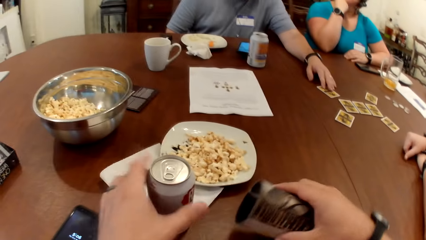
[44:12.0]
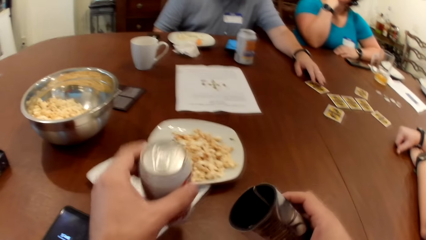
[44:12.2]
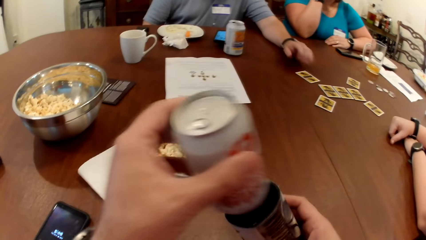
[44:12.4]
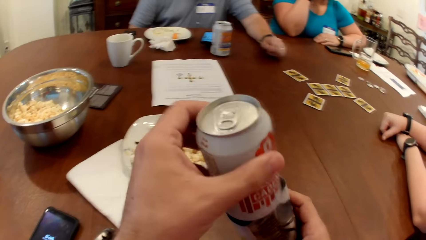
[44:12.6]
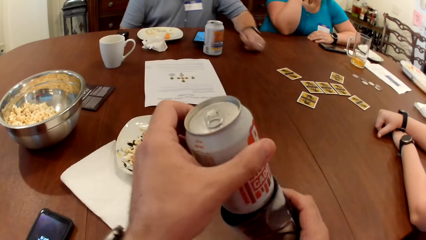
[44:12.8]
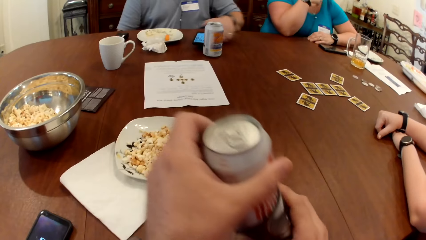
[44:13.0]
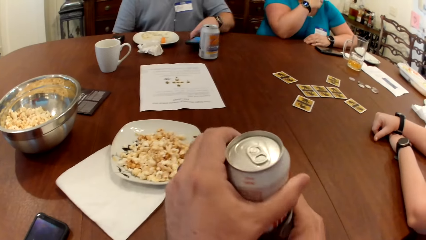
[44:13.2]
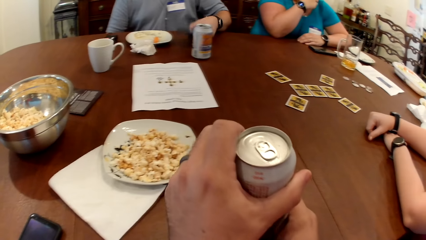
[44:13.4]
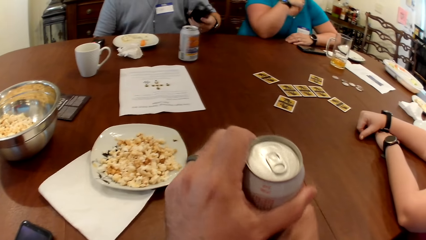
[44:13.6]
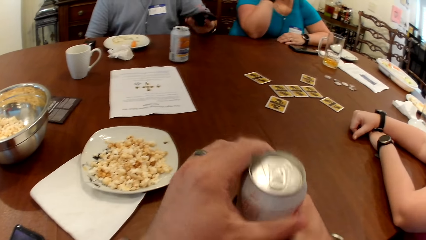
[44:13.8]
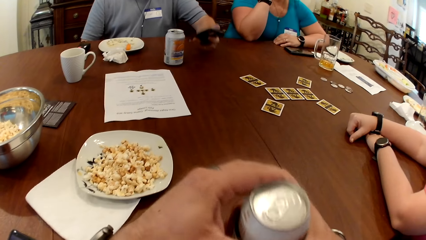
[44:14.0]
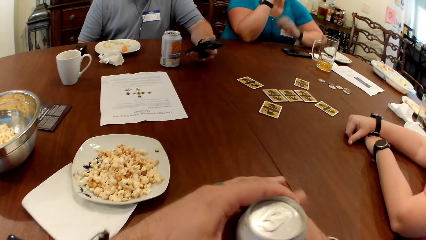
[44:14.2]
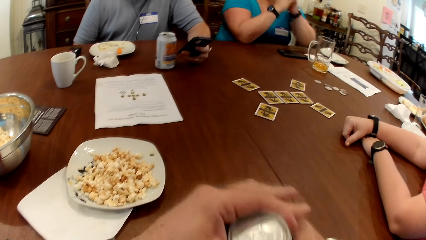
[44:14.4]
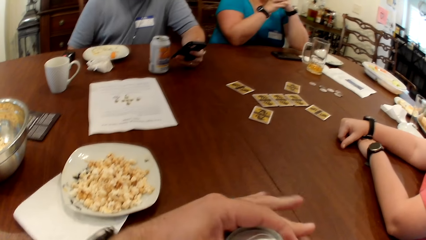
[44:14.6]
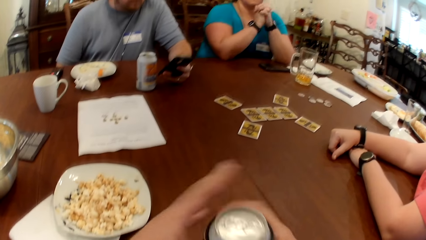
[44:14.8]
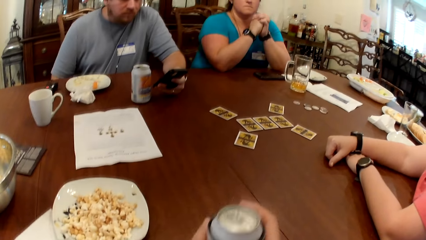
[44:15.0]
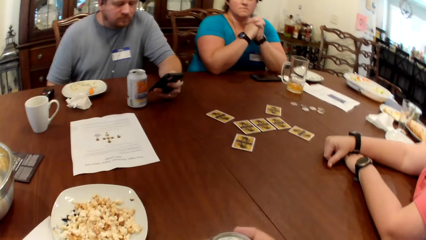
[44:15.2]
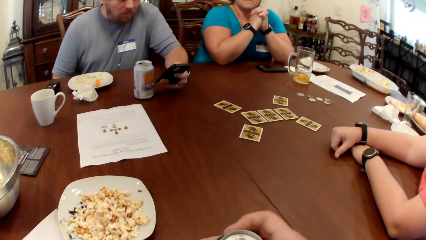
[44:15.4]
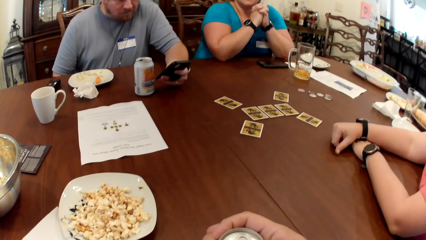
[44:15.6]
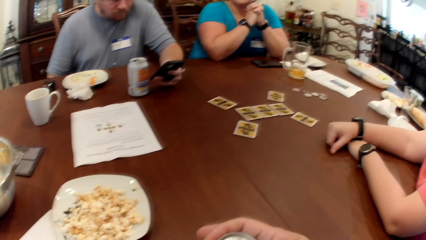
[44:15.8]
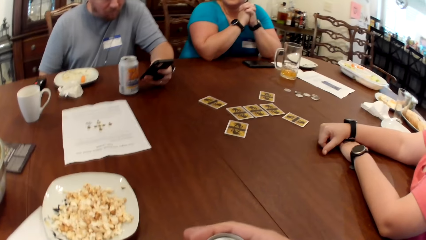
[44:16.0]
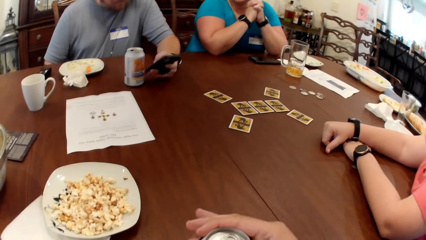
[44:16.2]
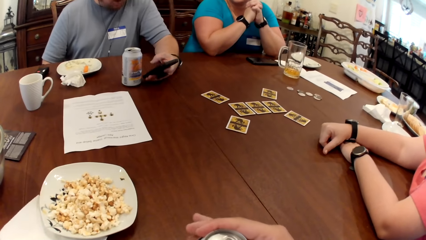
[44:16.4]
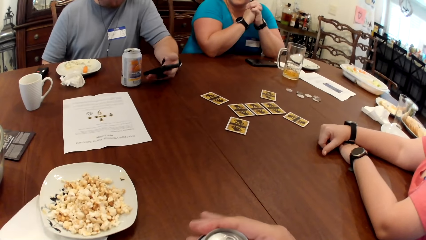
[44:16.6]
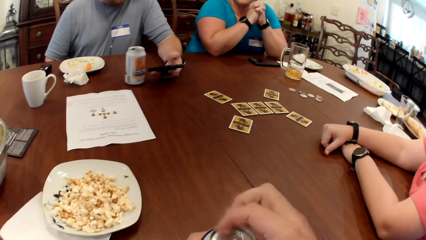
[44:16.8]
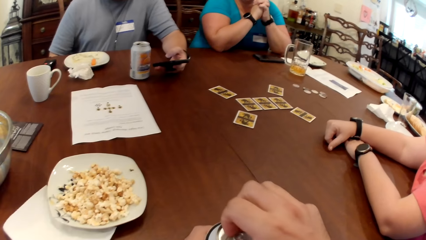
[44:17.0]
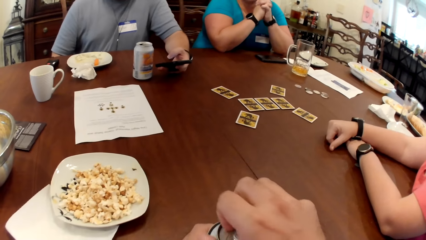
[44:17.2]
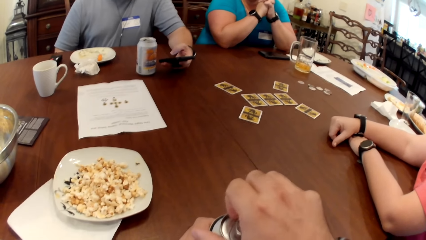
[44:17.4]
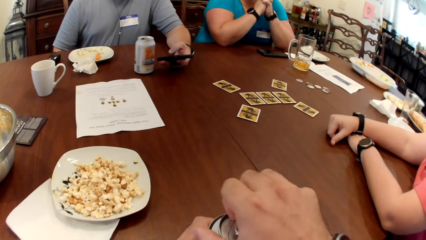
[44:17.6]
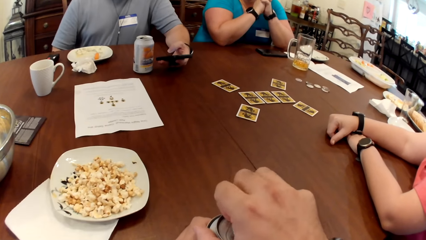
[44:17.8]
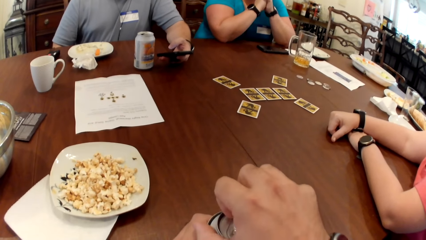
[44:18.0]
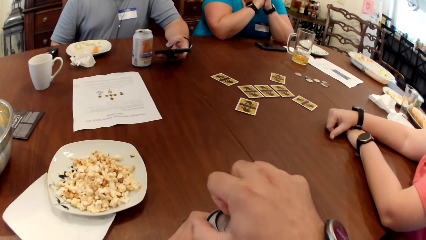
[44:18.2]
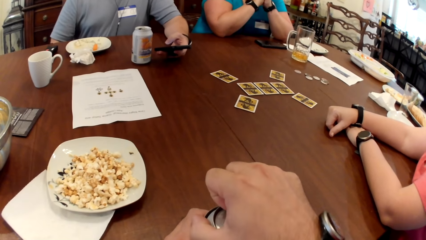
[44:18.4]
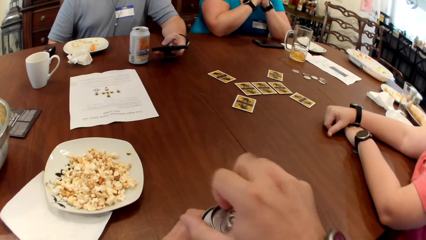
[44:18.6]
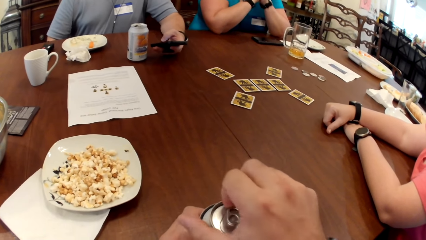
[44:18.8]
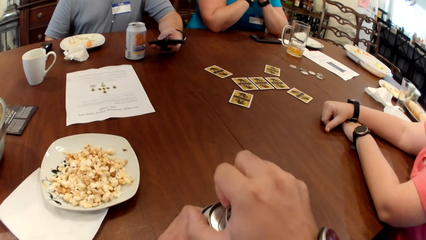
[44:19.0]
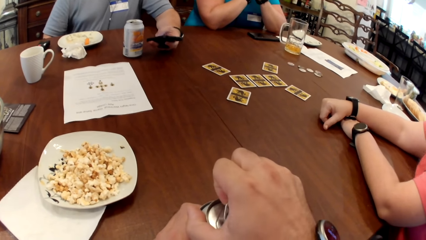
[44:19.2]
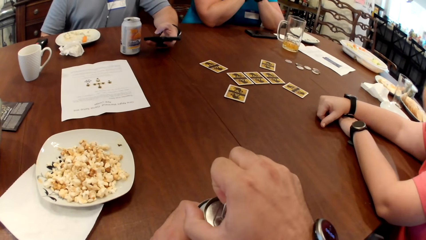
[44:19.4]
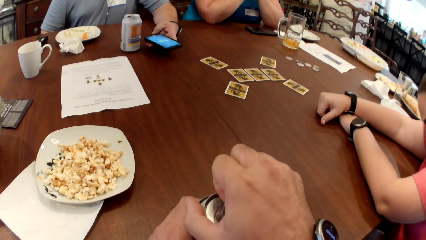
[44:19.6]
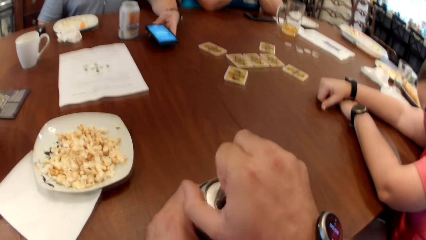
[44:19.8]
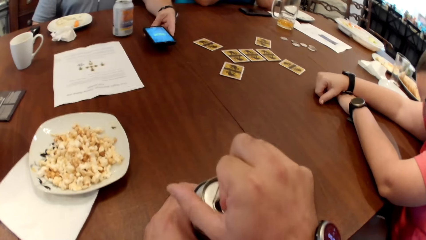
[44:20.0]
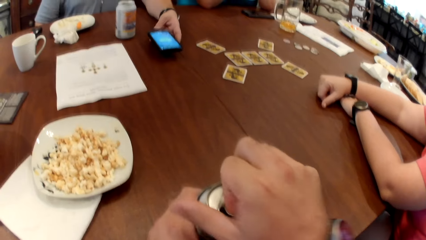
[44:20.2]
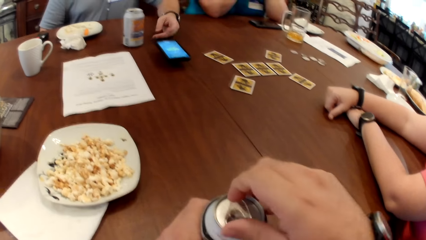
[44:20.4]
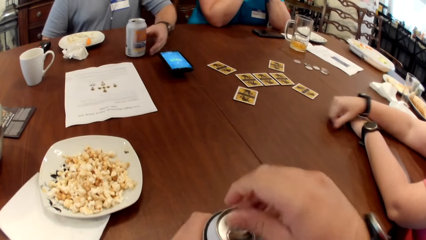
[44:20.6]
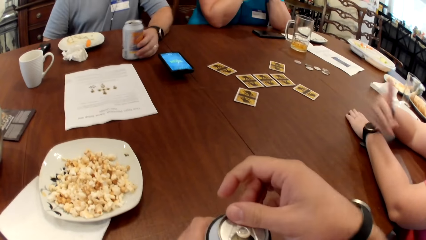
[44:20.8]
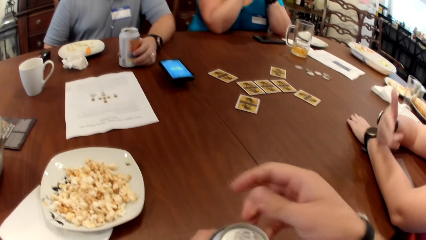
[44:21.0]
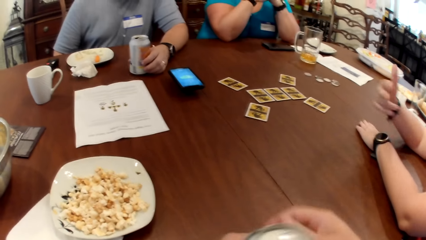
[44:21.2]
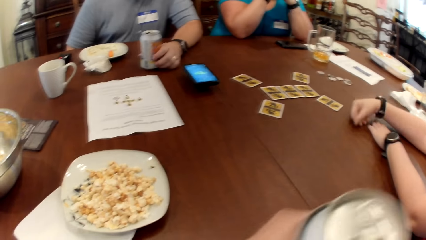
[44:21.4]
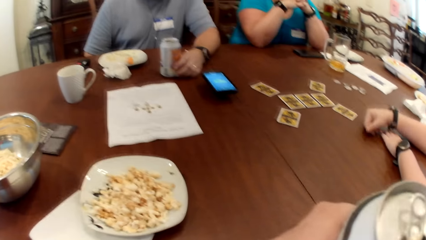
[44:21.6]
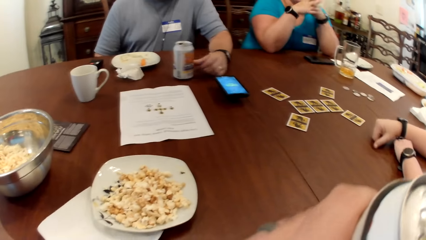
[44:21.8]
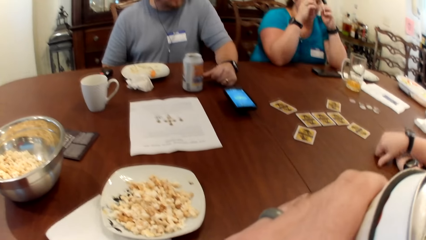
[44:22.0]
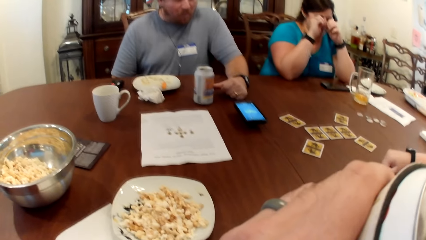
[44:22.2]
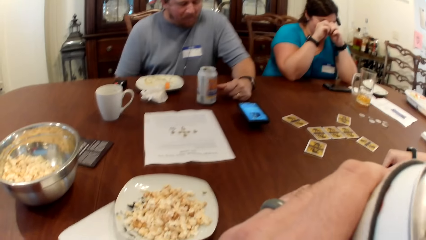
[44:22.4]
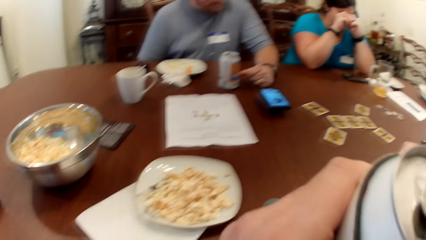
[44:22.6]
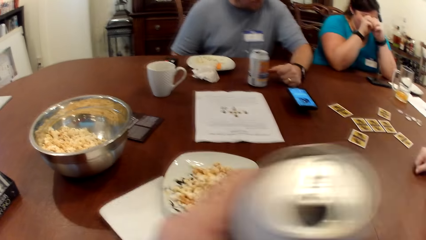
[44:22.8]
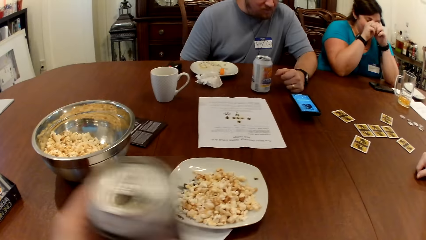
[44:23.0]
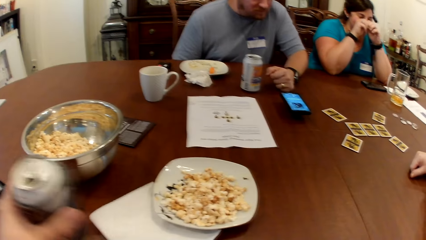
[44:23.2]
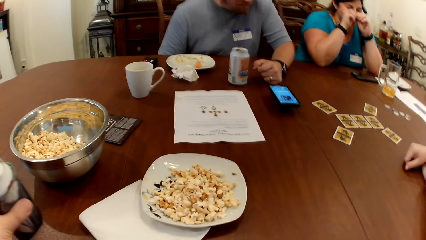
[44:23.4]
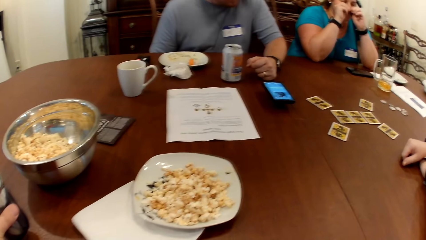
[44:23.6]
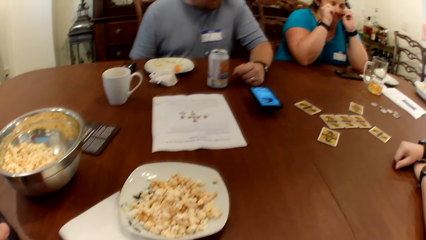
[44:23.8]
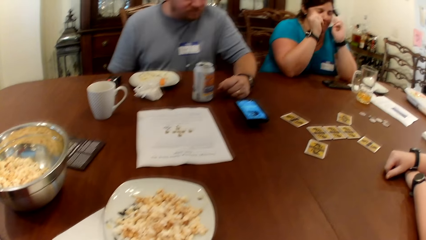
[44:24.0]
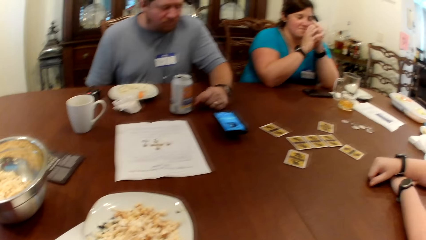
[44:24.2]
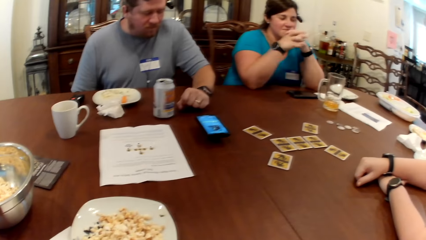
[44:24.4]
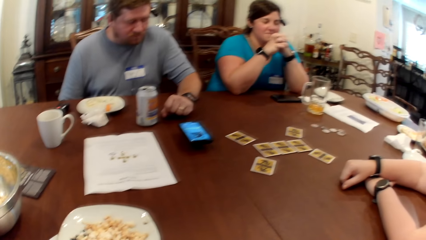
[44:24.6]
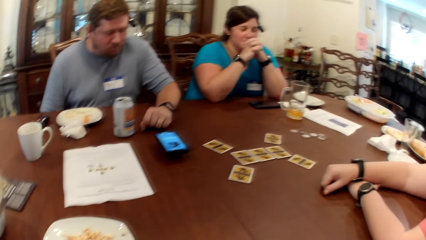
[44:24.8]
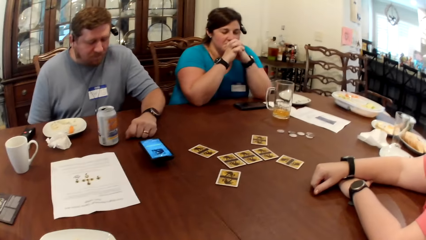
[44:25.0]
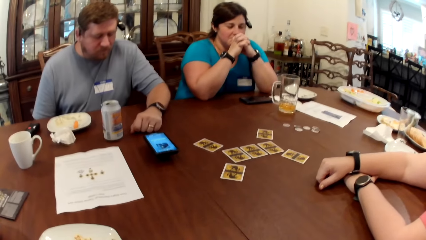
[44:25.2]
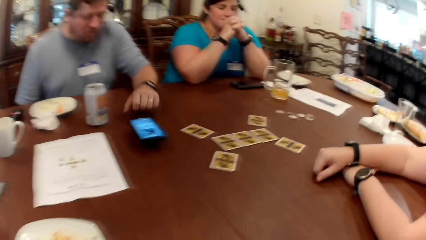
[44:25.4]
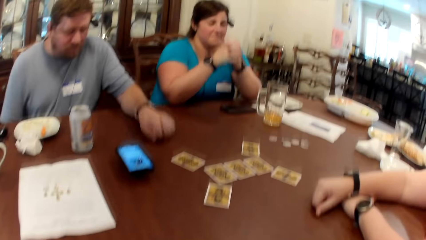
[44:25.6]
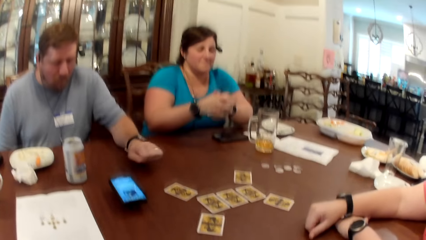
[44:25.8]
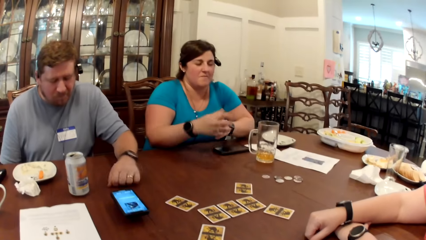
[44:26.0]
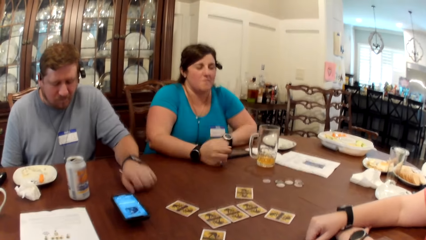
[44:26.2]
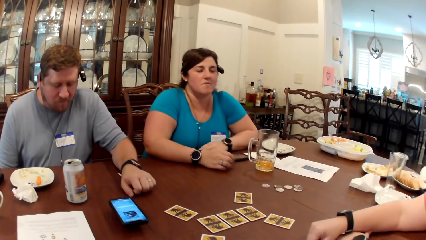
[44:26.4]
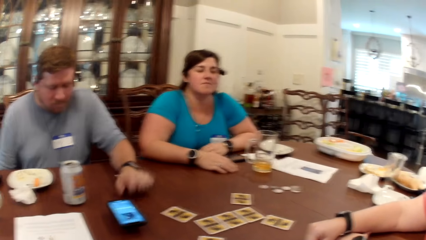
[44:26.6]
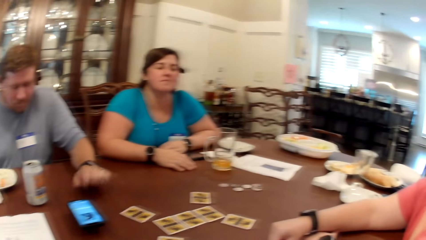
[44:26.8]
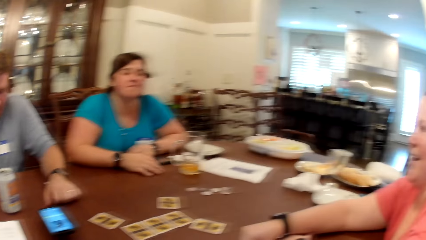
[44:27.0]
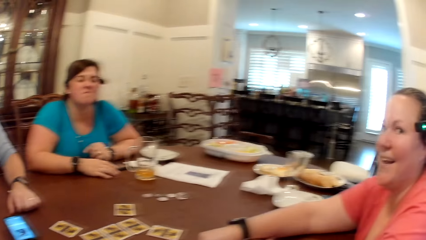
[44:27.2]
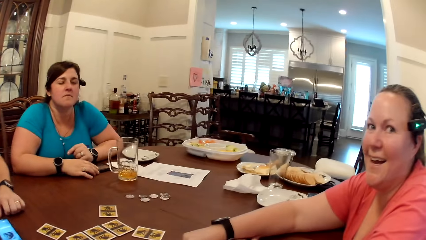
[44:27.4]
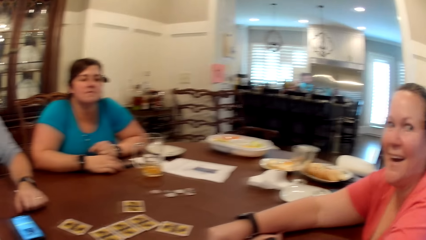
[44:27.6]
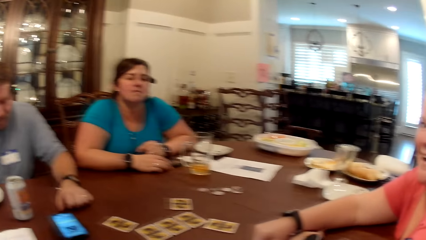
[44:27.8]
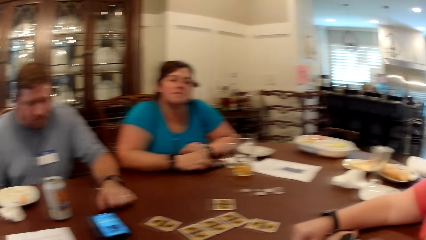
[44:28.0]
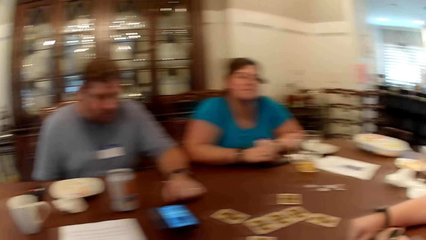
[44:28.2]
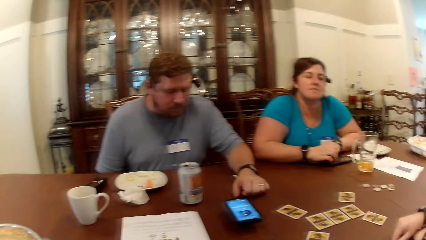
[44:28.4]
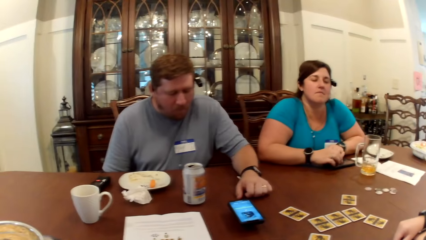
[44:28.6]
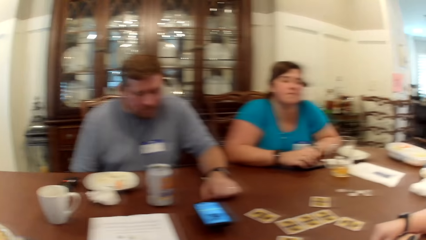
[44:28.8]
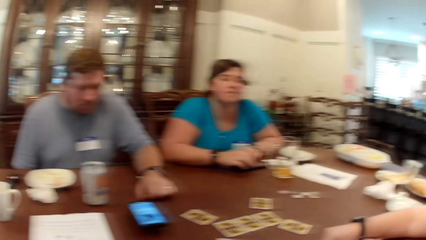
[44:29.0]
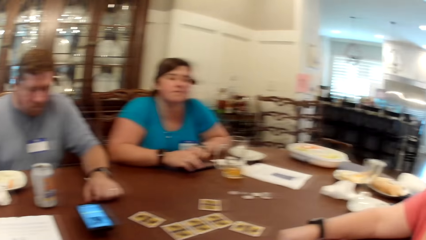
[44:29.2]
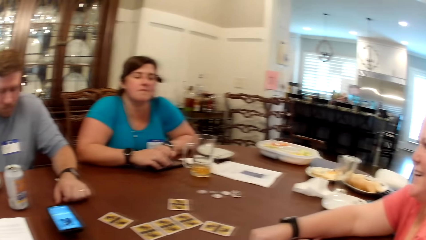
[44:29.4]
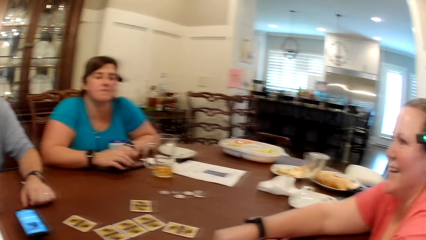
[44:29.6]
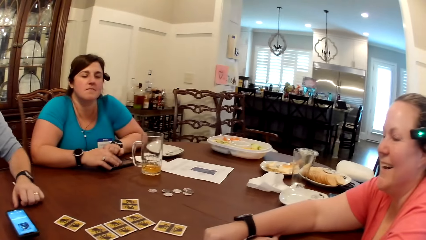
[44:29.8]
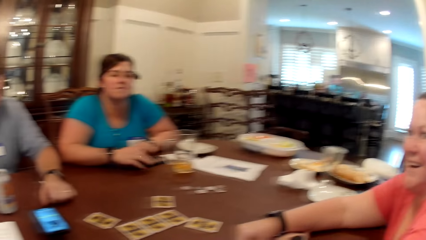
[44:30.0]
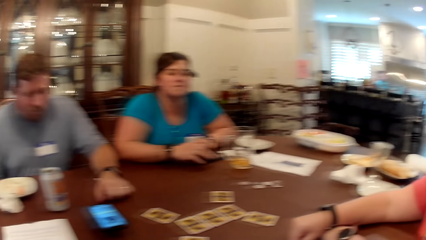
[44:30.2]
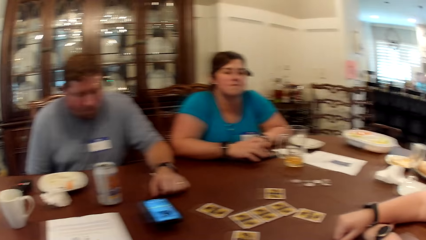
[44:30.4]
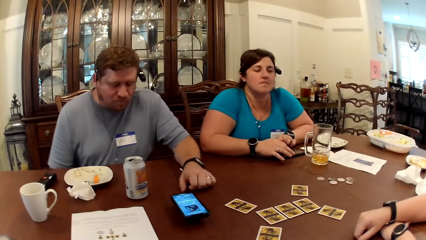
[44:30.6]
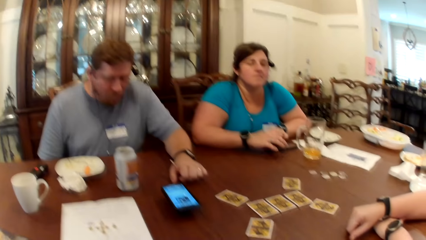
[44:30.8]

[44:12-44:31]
The camera wearer picks the can holder from the table with his right hand. He picks the can of drink from the table with his left hand. He puts the can of drink into the can holder with his left hand. A man picks the phone from the table with his left hand. He operates the phone with his left hand. The camera wearer opens the can with his right hand. The man drops the phone in his left hand on the table. The camera wearer drinks from the can in his left hand. He drops the can in his left hand on the table.
